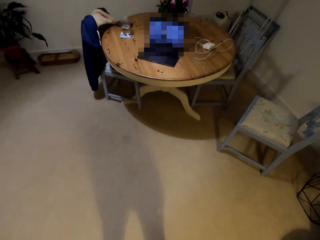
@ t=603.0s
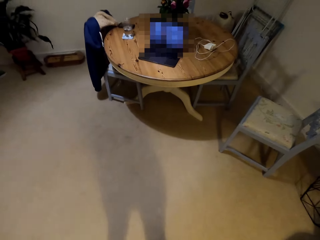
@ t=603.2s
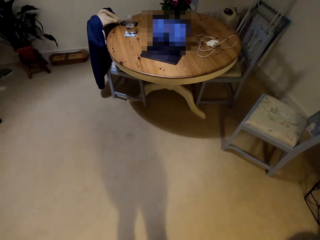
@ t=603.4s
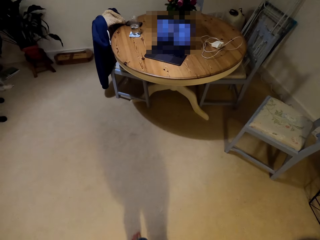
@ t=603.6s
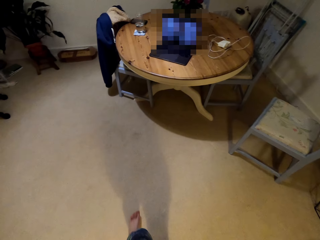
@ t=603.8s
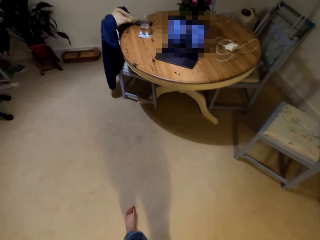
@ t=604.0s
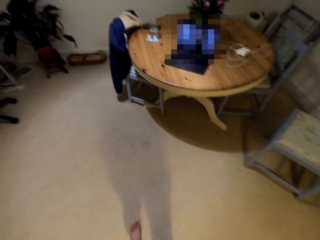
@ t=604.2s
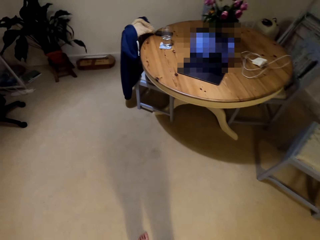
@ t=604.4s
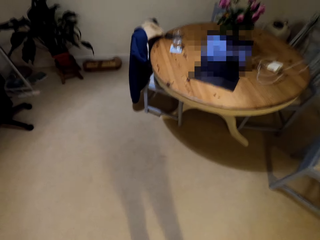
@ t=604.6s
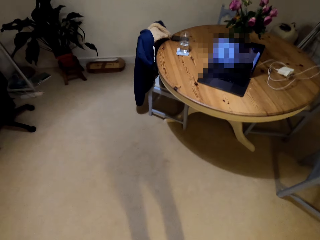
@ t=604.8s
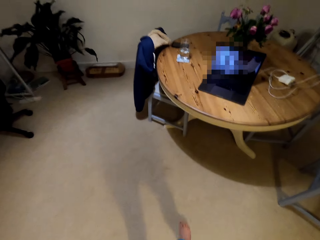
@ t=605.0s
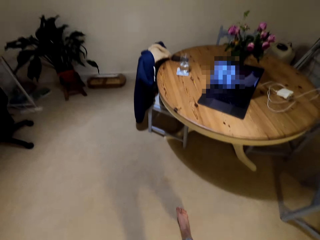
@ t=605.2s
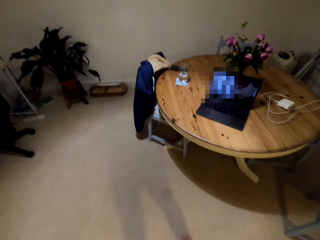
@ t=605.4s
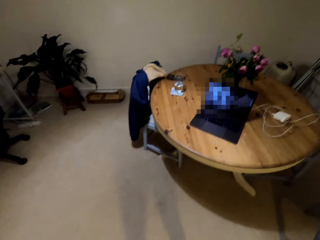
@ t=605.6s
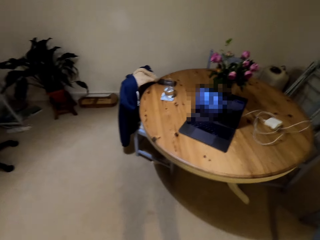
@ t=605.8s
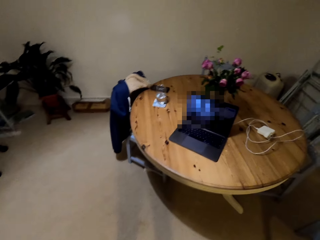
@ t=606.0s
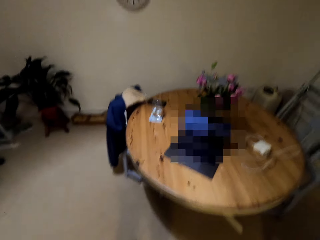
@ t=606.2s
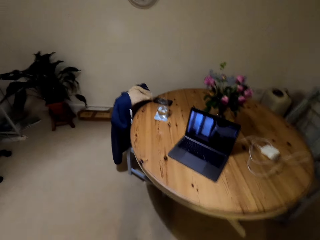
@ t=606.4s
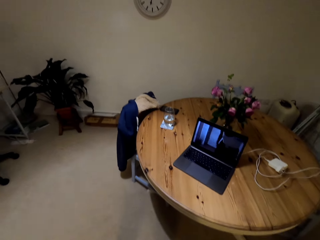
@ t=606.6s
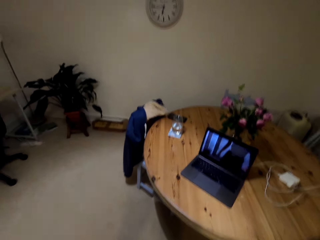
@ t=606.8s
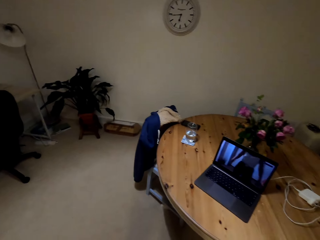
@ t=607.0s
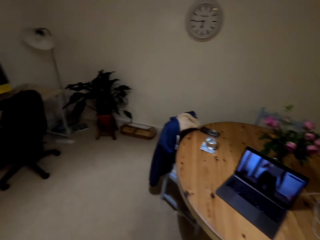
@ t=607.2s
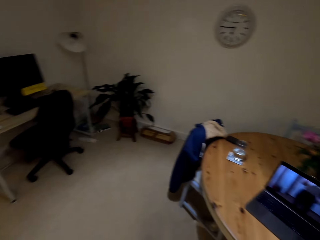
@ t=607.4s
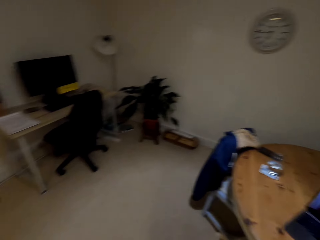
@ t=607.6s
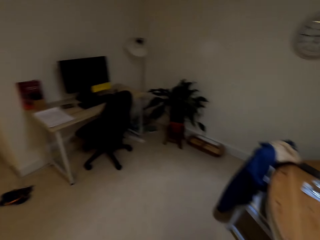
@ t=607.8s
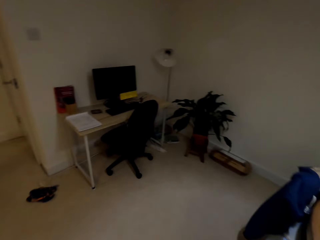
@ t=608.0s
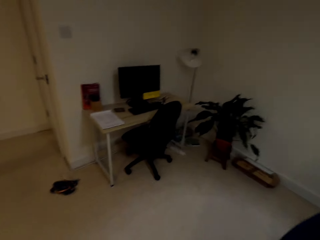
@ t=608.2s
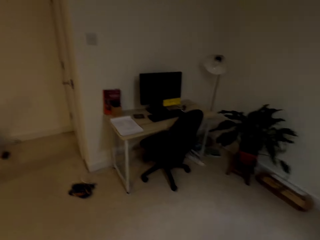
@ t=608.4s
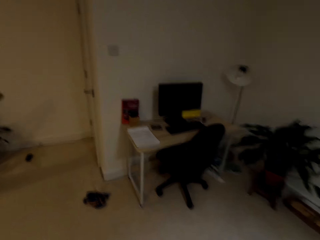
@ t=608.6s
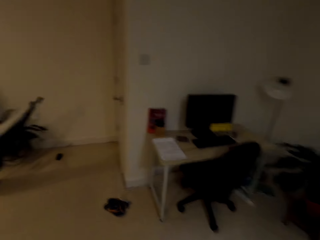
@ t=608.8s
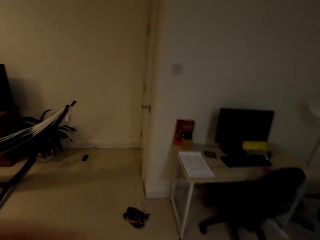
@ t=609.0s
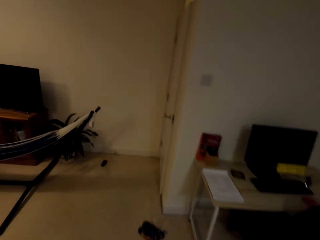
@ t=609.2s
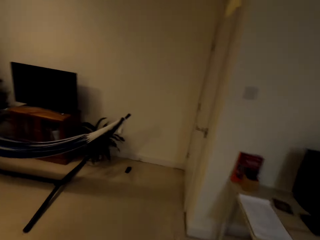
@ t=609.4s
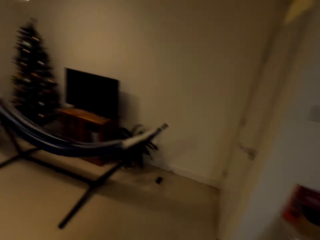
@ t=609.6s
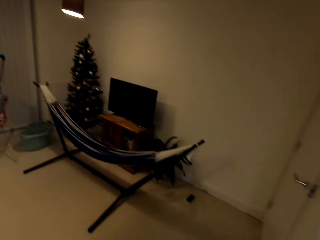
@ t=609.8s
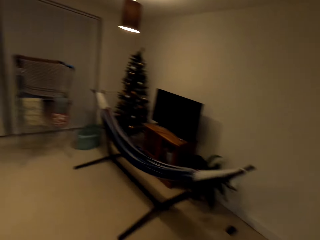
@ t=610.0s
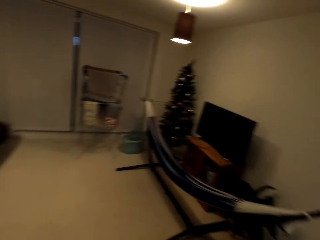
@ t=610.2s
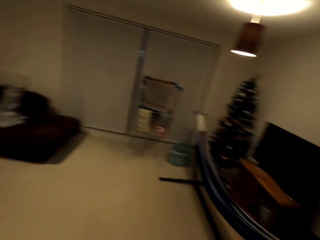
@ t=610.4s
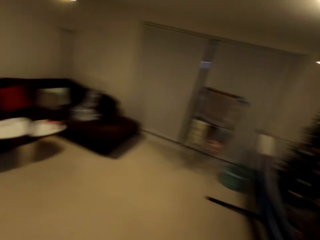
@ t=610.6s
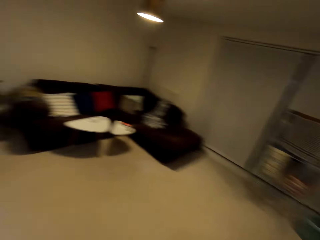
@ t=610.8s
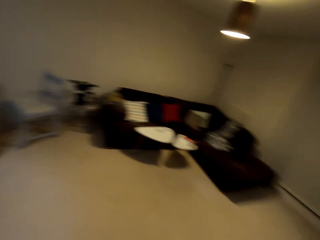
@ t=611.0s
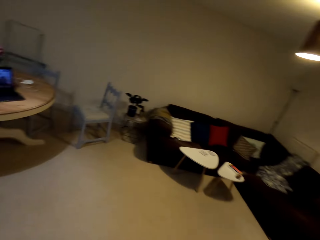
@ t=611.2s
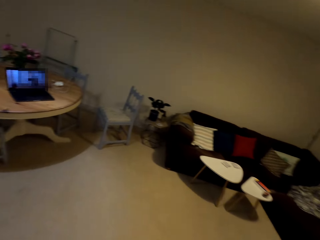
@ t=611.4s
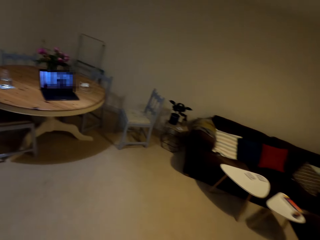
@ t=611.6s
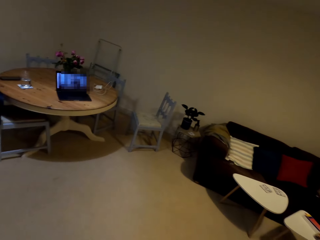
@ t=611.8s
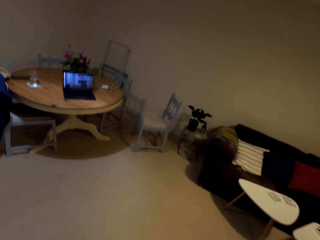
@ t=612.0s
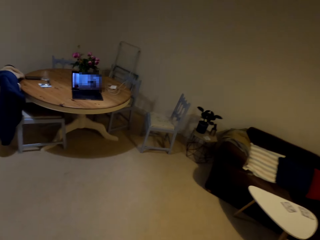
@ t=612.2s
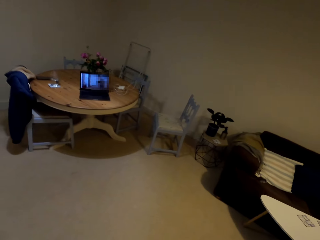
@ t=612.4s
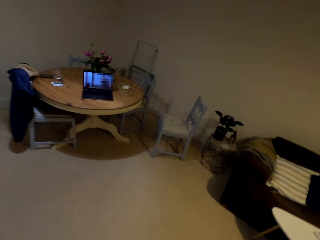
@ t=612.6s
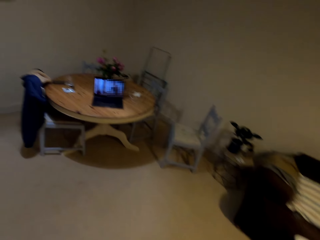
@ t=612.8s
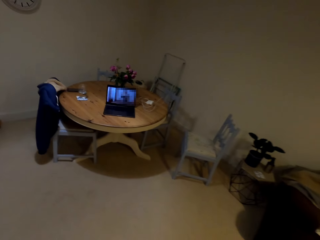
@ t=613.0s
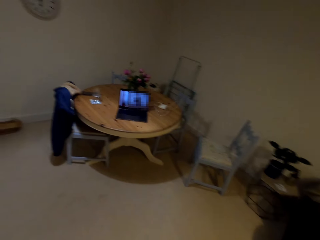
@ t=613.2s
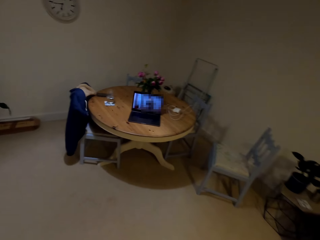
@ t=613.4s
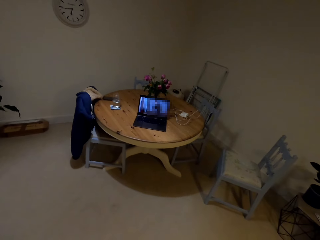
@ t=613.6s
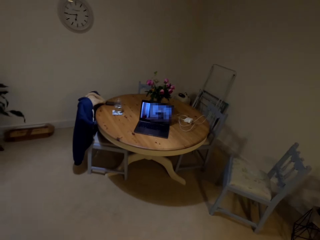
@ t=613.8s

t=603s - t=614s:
The camera wearer walks around.

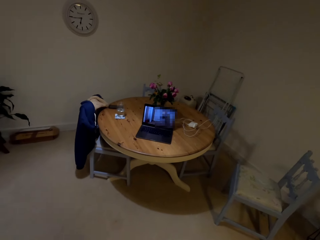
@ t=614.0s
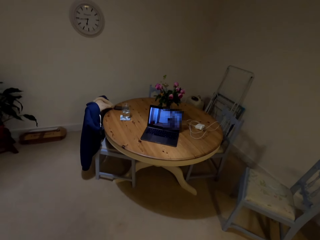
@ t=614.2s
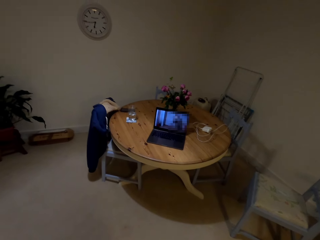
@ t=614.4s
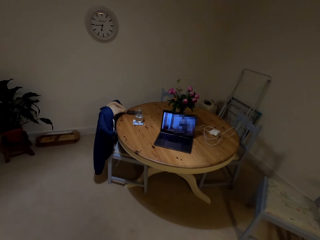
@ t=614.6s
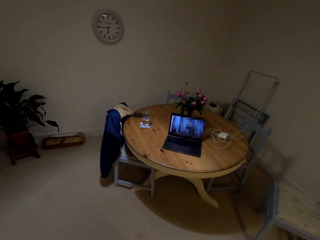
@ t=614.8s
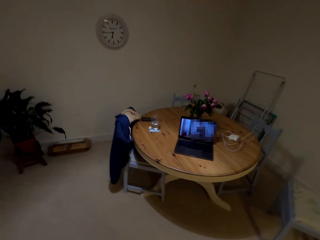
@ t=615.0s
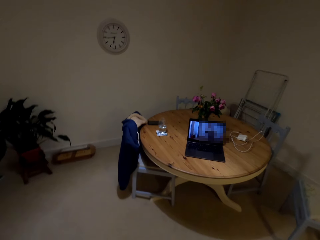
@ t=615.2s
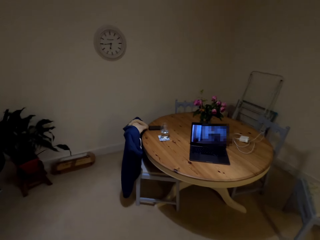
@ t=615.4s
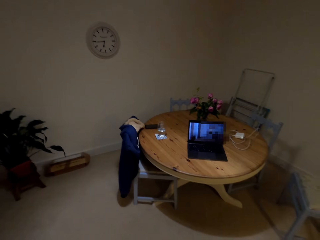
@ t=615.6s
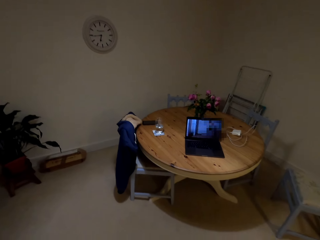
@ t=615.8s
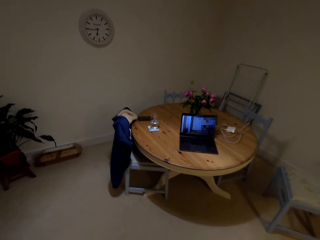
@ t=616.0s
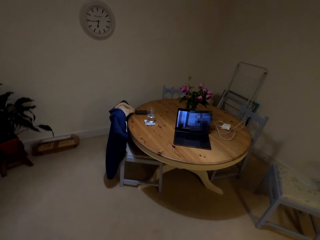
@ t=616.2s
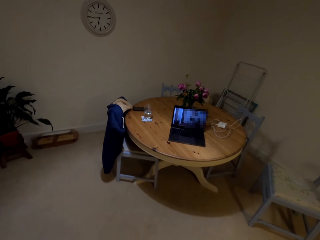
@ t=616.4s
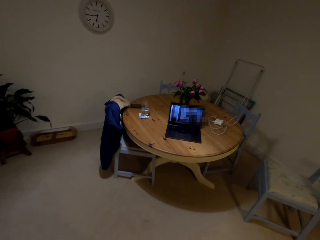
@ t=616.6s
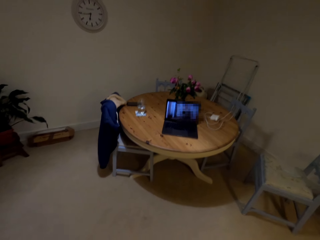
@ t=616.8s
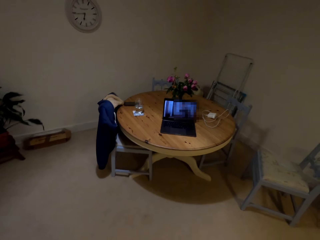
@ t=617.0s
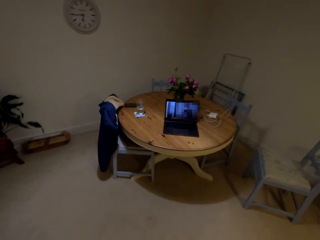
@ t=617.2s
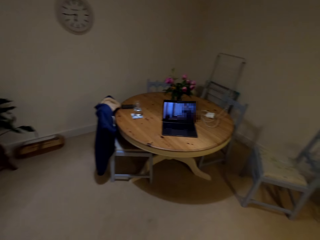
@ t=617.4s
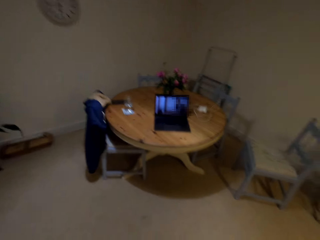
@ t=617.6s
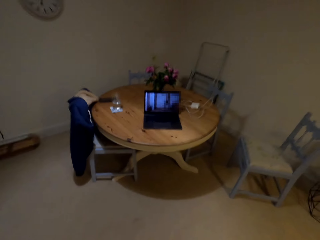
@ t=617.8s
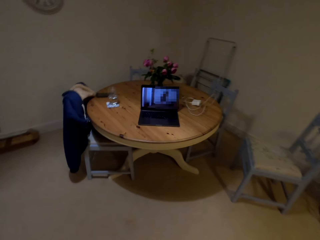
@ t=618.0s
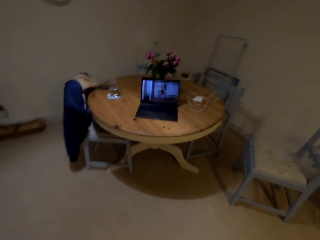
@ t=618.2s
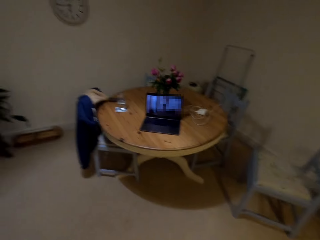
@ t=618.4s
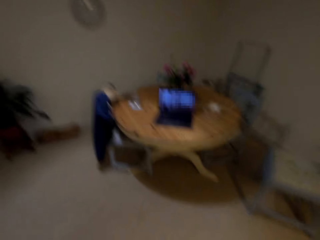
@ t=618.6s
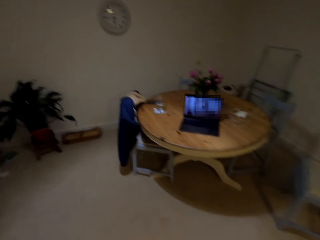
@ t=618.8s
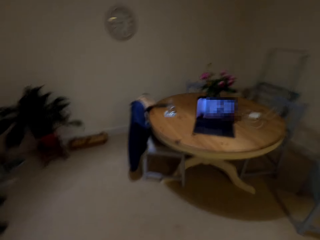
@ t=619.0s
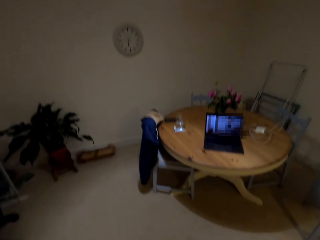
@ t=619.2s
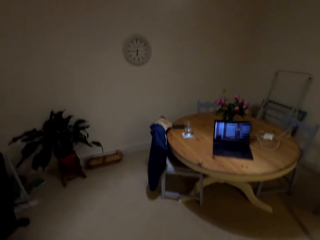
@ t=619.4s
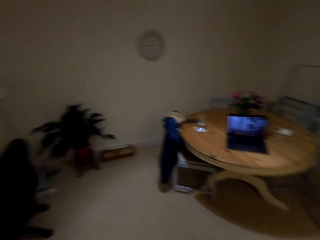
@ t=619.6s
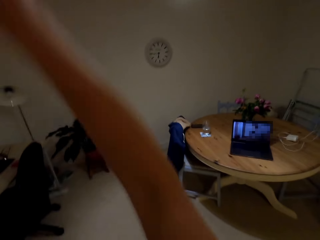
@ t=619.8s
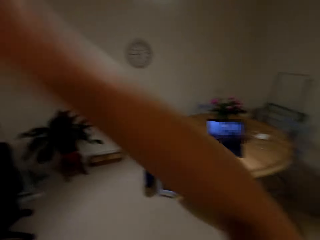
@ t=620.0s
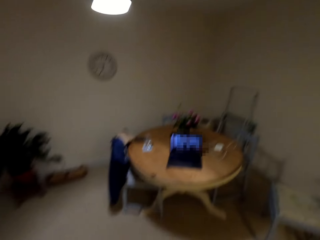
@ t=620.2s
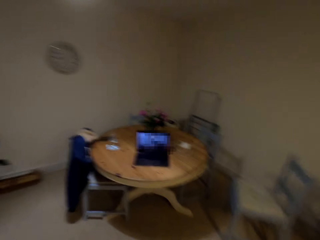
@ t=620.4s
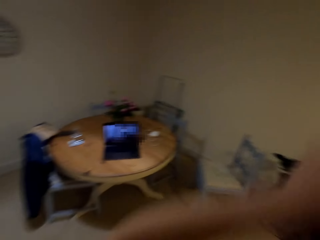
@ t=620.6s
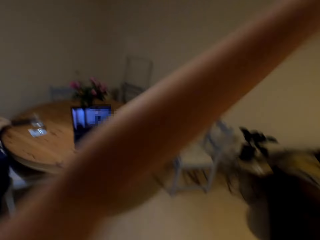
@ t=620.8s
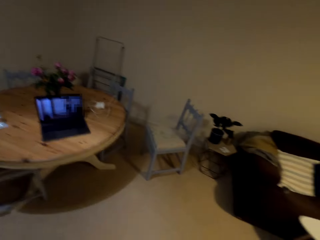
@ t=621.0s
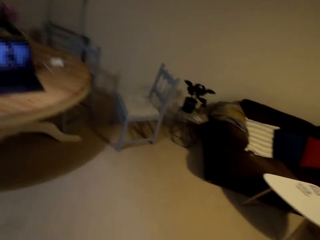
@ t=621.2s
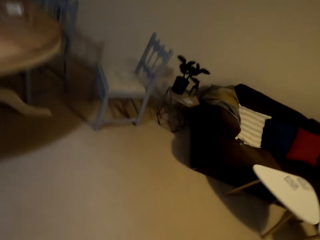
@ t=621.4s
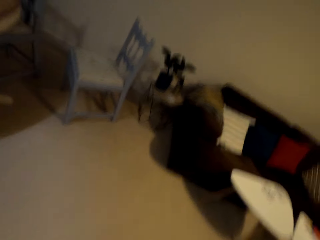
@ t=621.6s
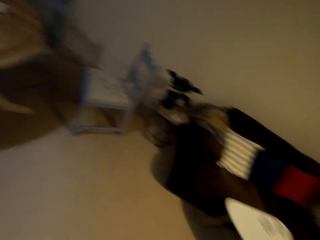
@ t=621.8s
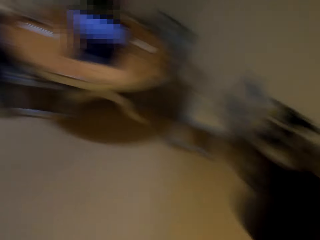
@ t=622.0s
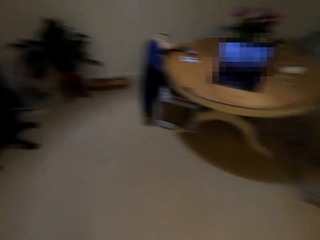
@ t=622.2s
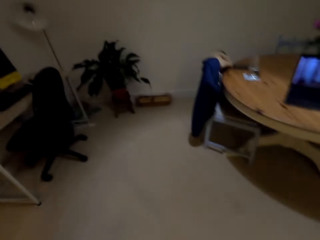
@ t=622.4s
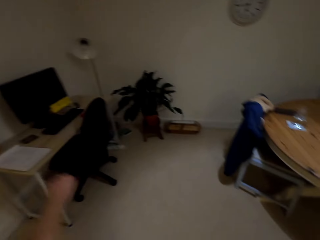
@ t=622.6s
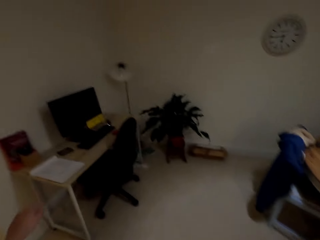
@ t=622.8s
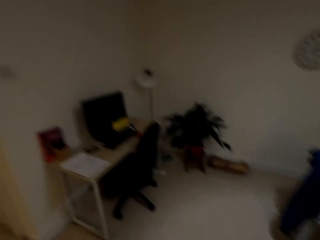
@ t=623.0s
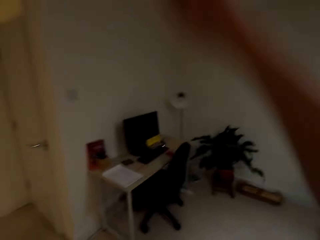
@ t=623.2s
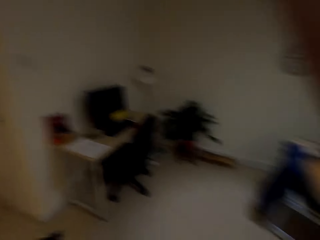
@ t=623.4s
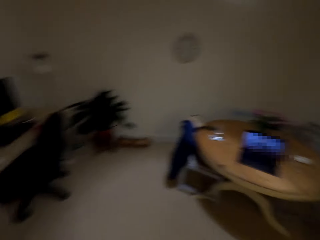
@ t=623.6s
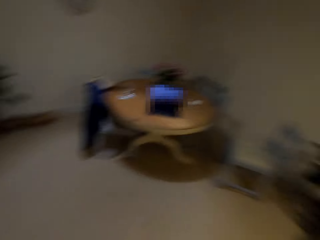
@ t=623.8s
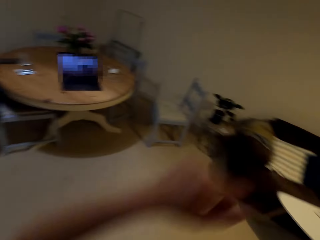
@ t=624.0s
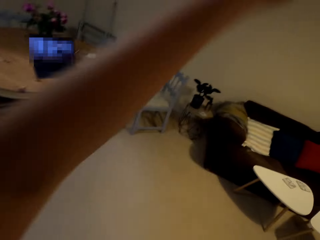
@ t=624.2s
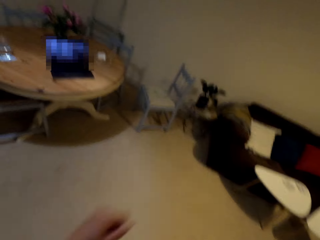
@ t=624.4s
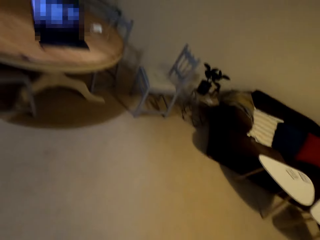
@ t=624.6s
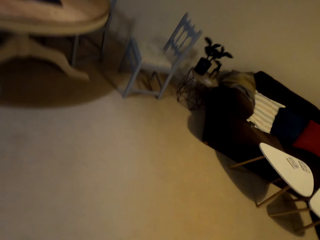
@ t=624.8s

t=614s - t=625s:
The camera wearer works out.
